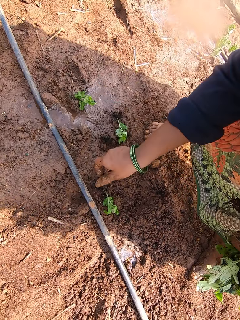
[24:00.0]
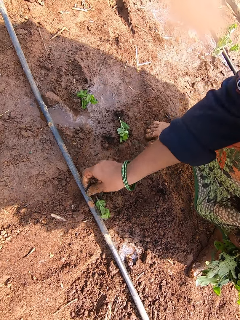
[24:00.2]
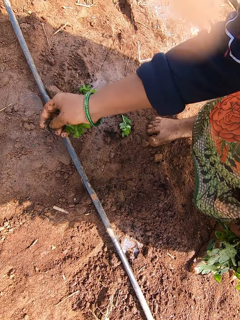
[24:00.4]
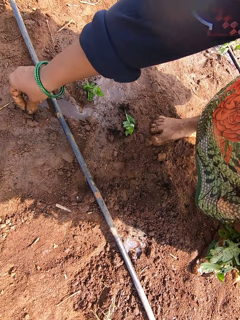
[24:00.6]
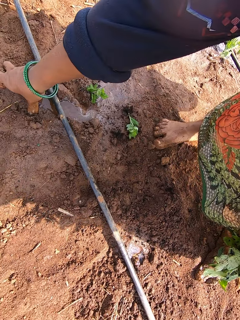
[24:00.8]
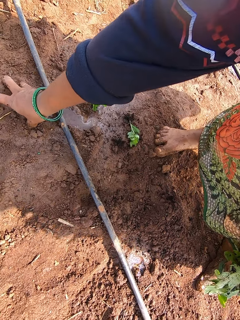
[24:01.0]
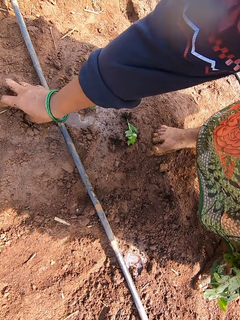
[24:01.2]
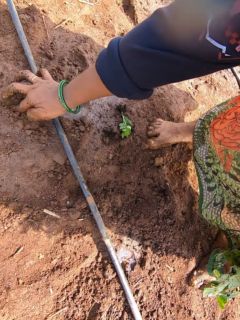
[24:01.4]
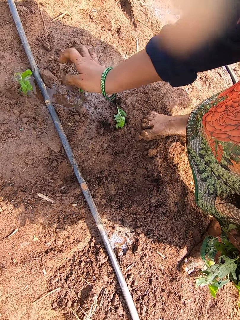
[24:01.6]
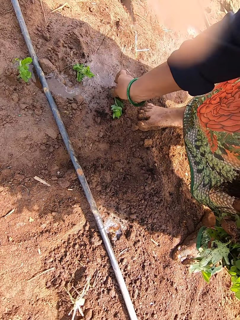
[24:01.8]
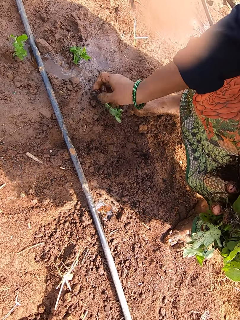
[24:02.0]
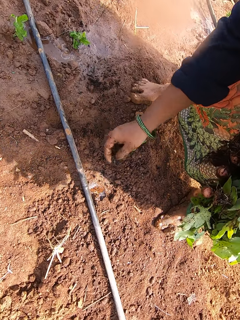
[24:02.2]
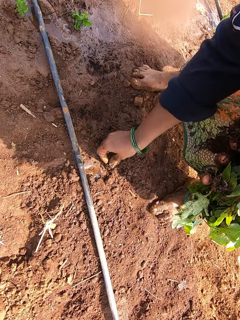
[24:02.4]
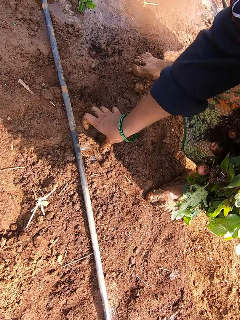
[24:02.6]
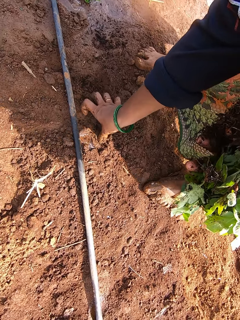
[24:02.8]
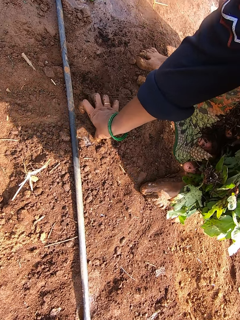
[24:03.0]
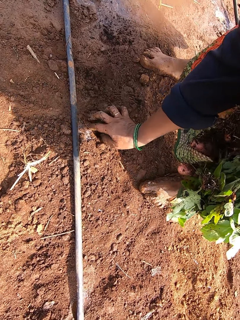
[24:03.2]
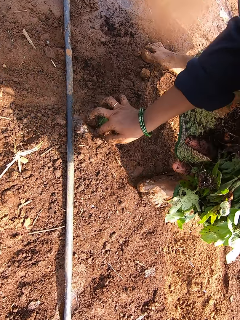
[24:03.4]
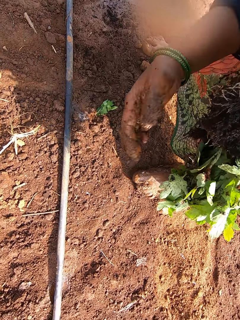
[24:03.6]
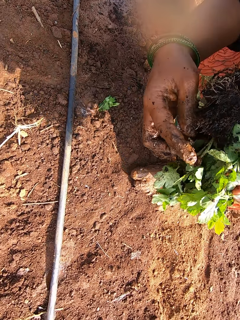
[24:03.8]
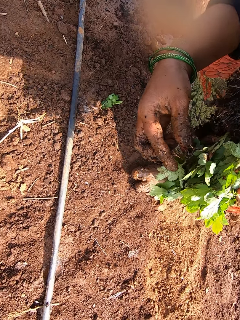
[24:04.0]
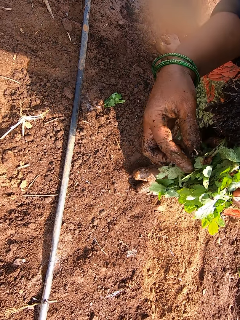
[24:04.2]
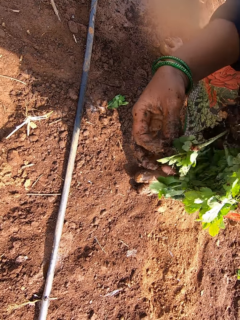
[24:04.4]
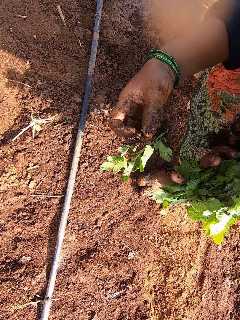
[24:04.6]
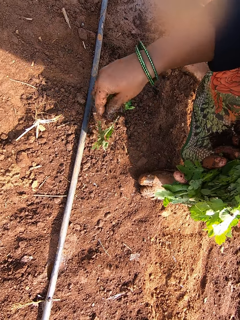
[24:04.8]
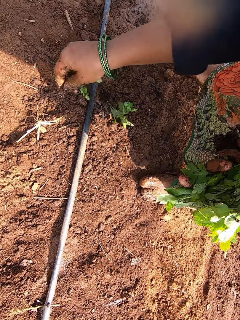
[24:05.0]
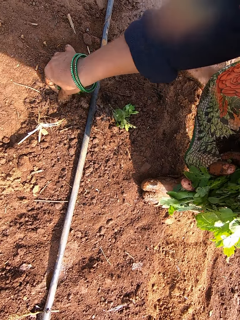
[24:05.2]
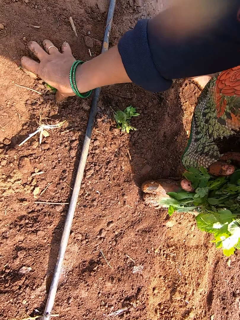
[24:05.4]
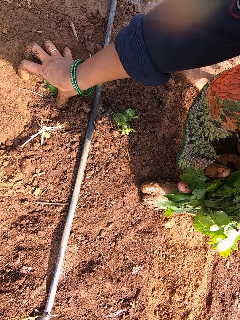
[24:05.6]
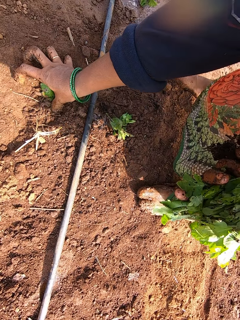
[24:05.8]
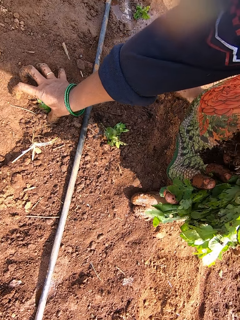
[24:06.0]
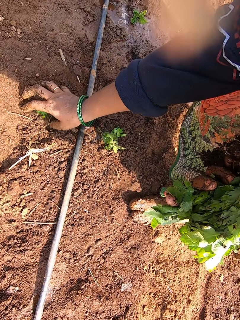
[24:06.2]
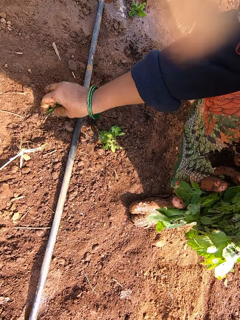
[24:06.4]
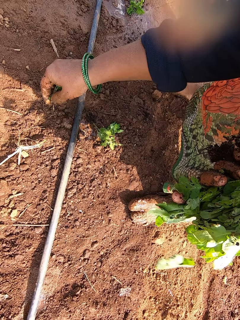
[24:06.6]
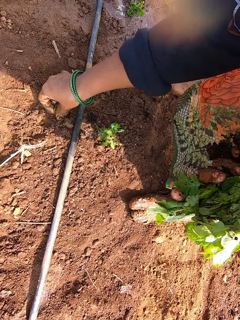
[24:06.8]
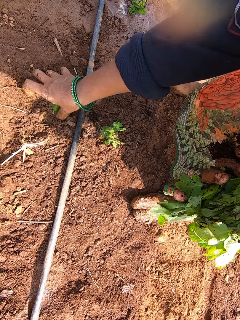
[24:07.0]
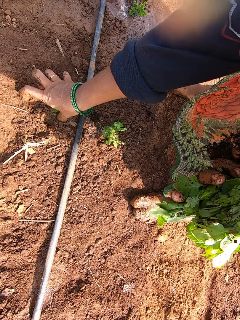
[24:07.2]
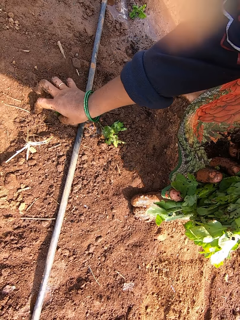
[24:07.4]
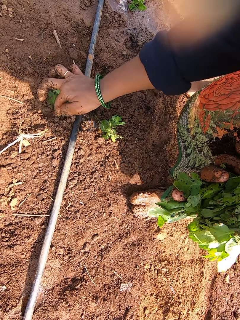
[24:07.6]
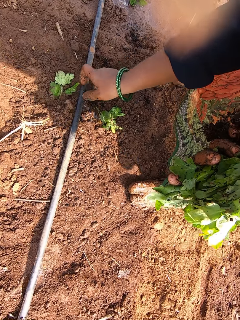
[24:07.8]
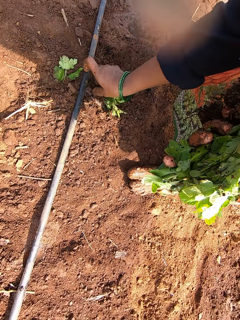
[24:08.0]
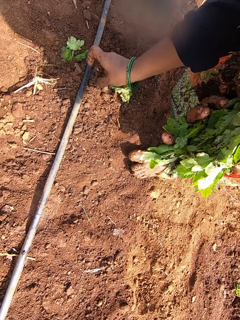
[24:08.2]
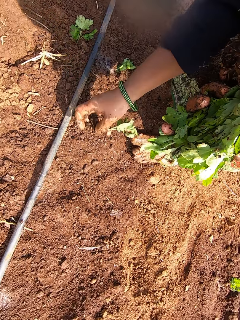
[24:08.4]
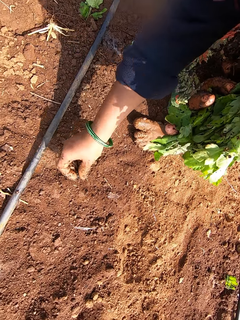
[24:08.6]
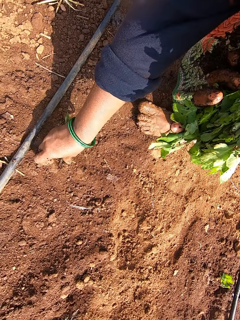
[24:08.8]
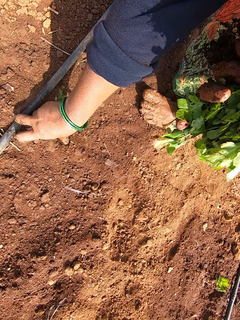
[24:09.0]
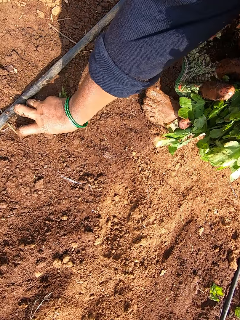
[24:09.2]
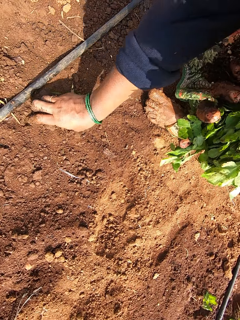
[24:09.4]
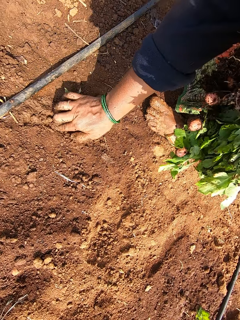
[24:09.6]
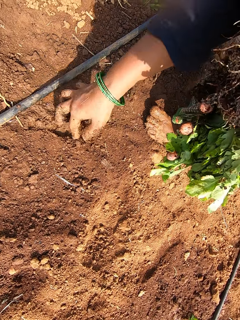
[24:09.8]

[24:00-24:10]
The camera wearer picks a seedling from the ground with her right hand. She plants the seedling on the field with her right hand. She picks a seedling from the ground with her right hand. She plants the seedling on the field with her right hand. She picks a seedling from her left hand with her right hand. She plants the seedling on the field with her right hand. She picks a seedling from the ground with her right hand. She plants the seedling on the field with her right hand.

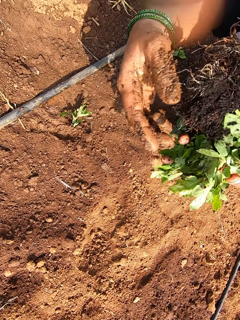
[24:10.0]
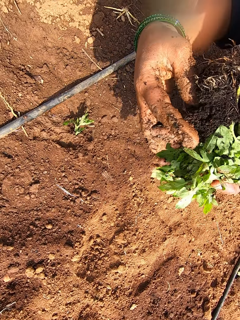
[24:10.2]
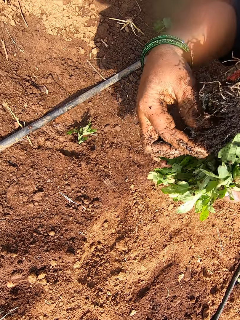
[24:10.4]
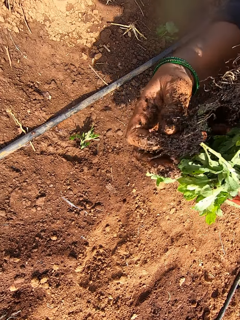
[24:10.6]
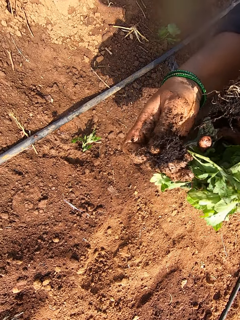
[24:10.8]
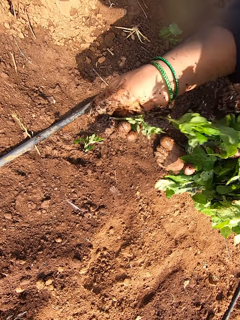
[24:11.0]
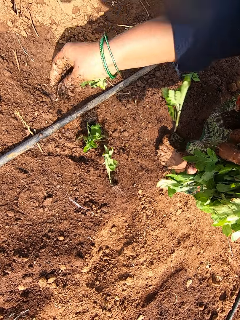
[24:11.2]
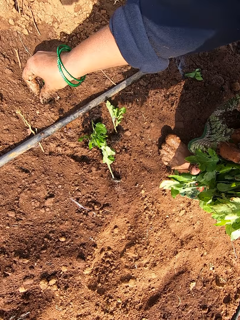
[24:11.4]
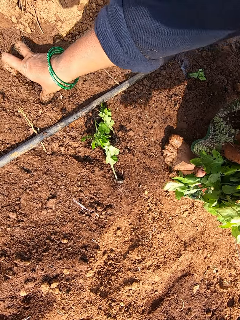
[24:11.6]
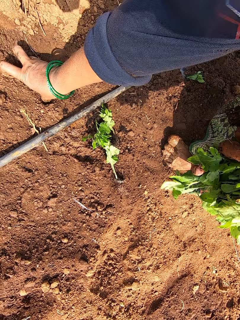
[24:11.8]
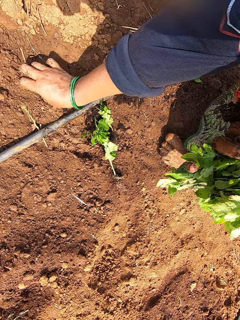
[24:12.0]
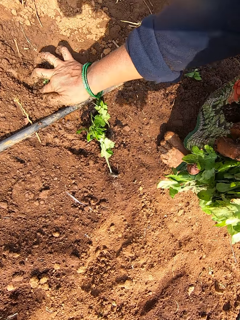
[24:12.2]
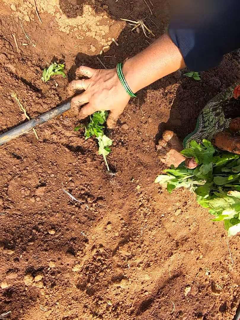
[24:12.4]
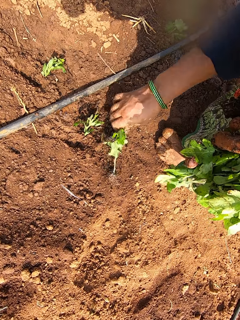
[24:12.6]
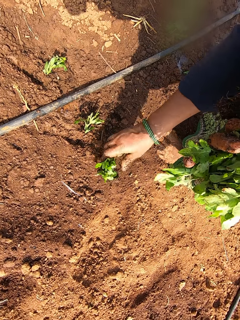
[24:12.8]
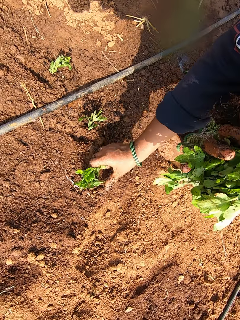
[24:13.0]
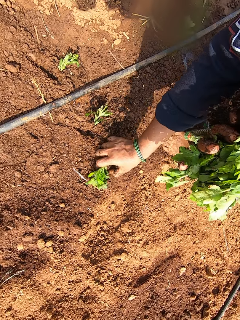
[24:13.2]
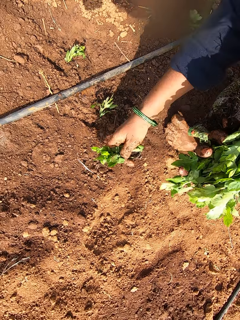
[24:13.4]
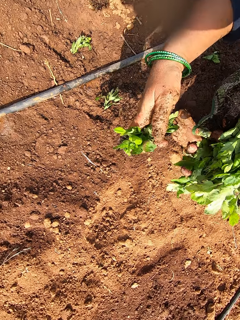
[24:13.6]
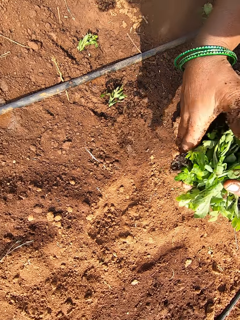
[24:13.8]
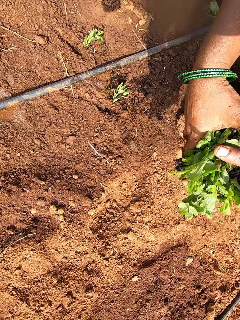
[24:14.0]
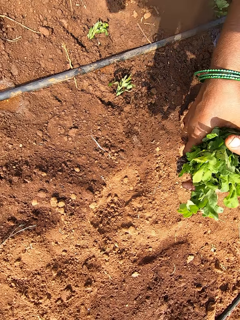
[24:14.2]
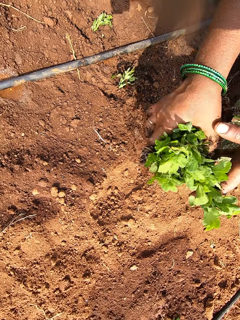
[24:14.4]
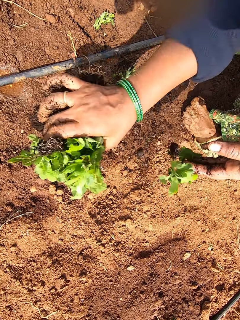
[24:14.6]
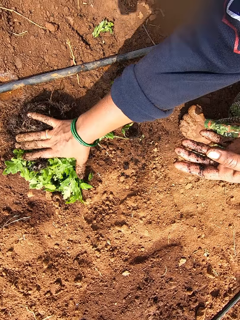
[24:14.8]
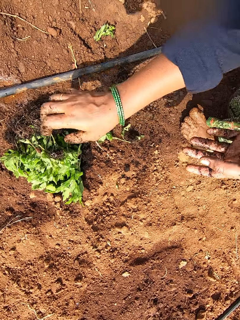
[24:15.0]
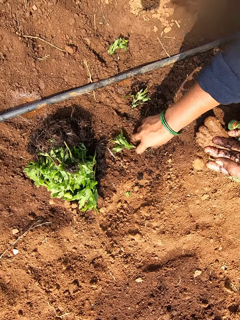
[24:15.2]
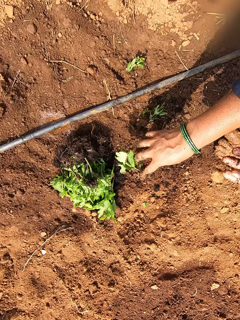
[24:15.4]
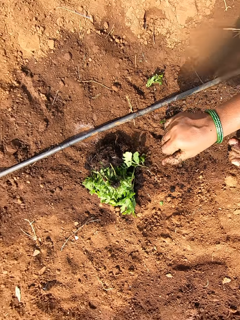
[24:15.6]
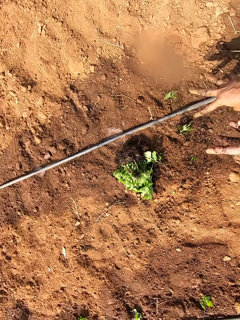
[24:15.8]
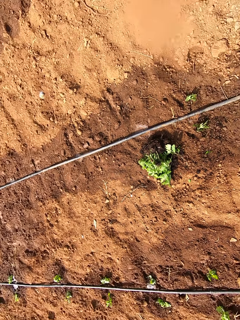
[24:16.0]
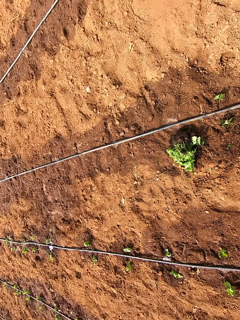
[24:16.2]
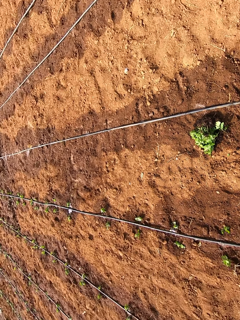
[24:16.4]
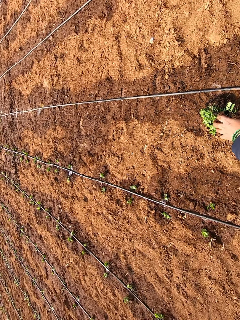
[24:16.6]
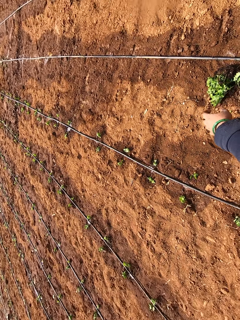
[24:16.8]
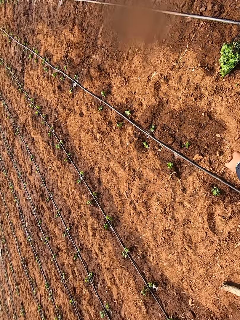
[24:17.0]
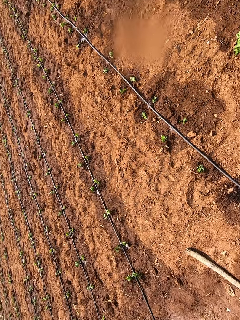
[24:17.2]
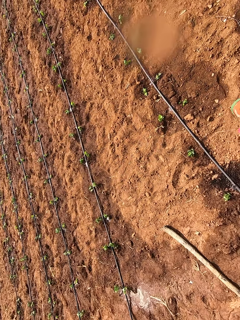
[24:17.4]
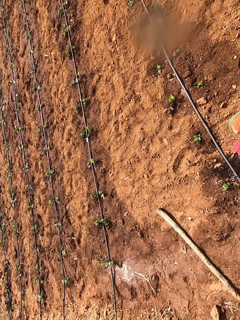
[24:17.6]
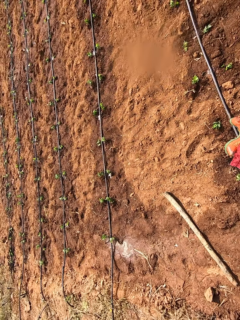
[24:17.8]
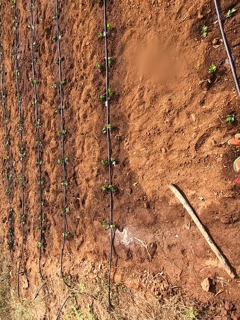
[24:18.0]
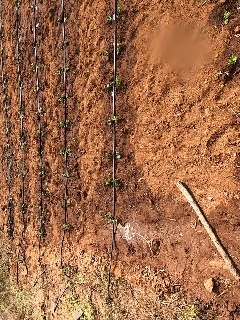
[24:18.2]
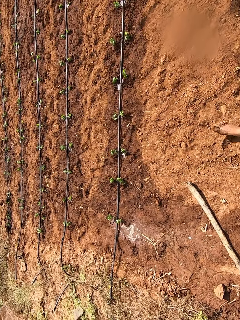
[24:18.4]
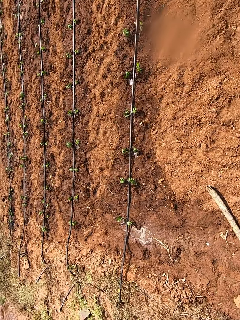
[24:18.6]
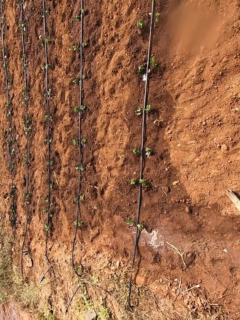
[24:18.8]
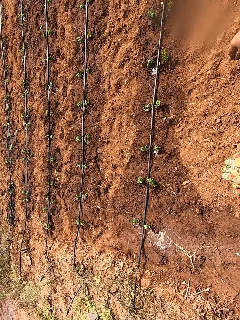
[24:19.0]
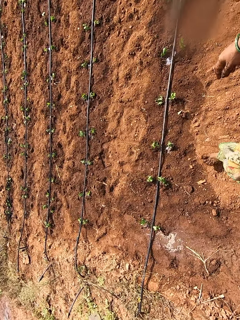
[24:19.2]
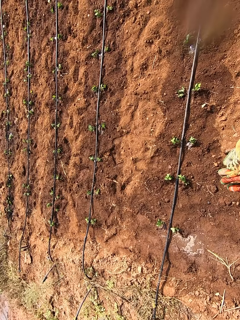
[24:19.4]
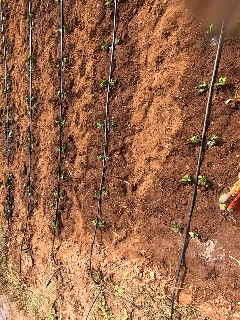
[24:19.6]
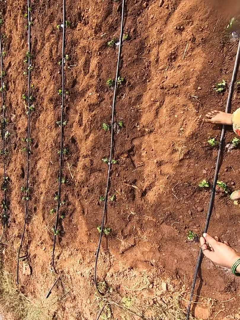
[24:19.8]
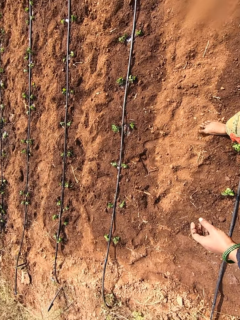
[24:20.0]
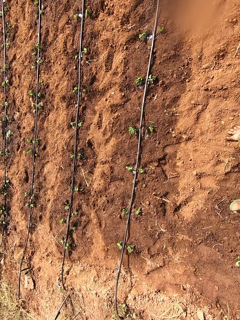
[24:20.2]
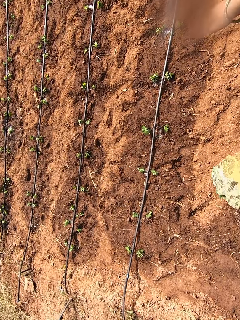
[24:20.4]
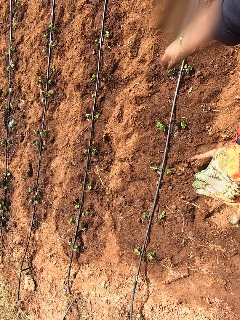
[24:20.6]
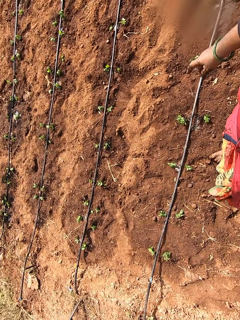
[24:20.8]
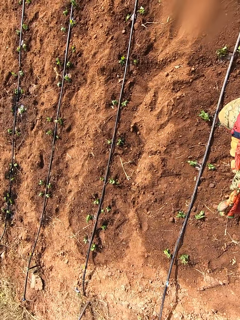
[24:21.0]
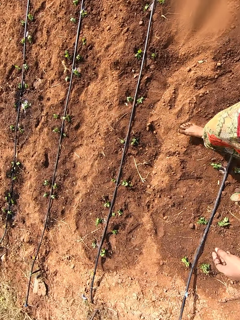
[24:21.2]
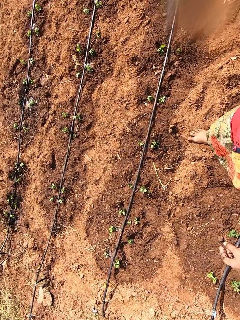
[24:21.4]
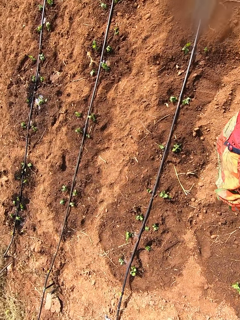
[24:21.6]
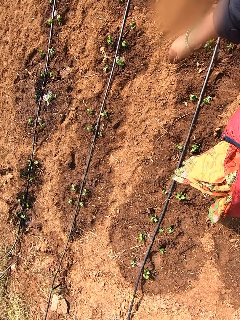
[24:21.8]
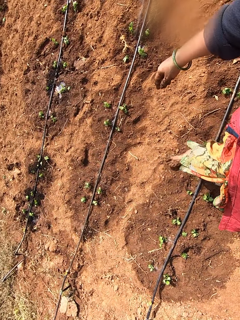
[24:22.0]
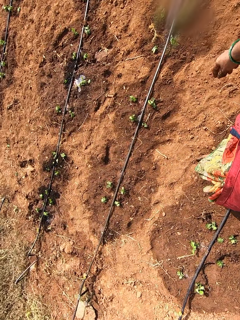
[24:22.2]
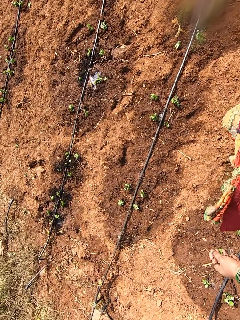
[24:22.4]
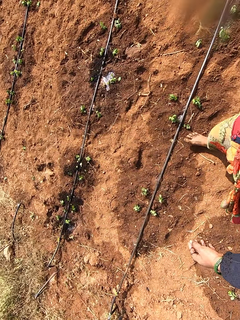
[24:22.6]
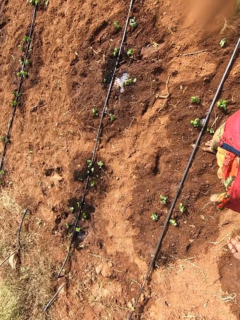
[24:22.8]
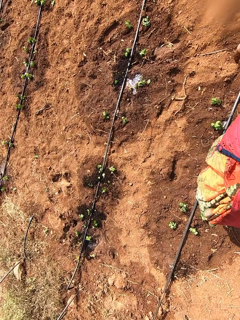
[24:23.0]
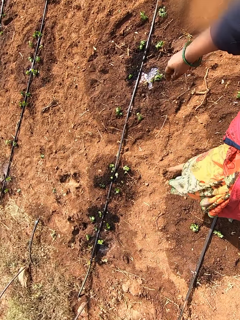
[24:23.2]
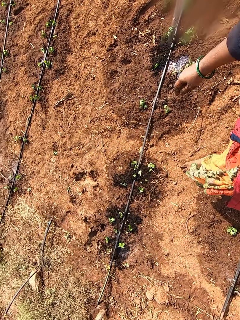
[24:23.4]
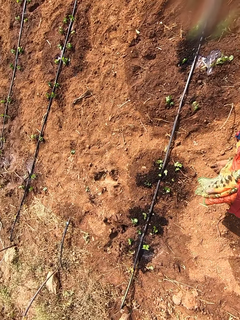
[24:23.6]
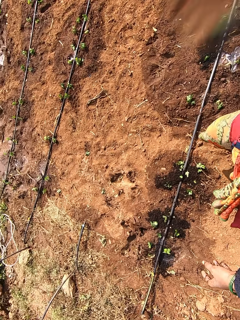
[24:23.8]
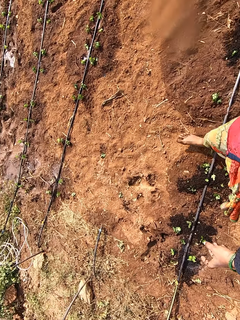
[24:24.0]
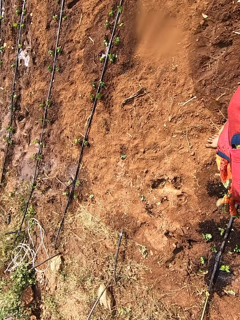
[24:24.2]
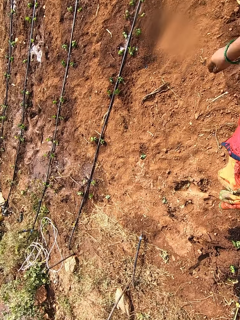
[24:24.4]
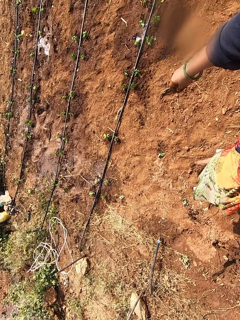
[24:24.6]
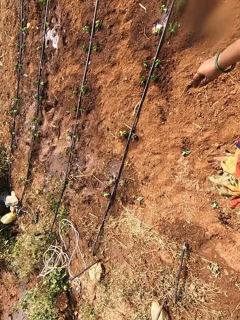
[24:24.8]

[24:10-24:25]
The camera wearer picks a seedling from her left hand with her right hand. She plants the seedling on the field with her right hand. She packs some seedlings from the ground. She puts the seedling in her right hand to the seedlings in her left hand. She drops the seedling in her right hand on the ground. She walks.
